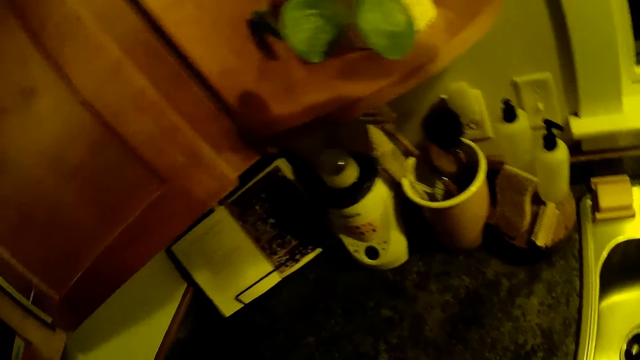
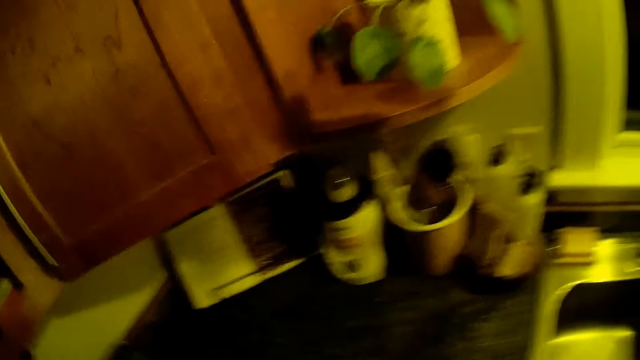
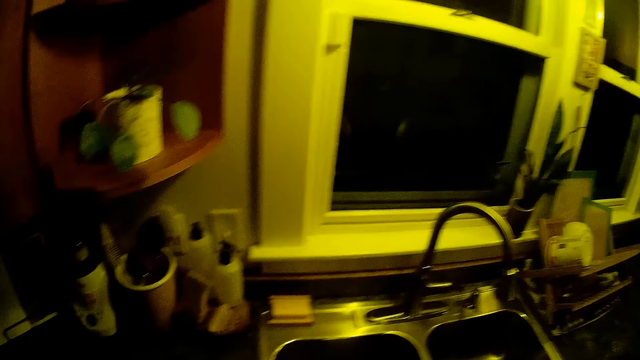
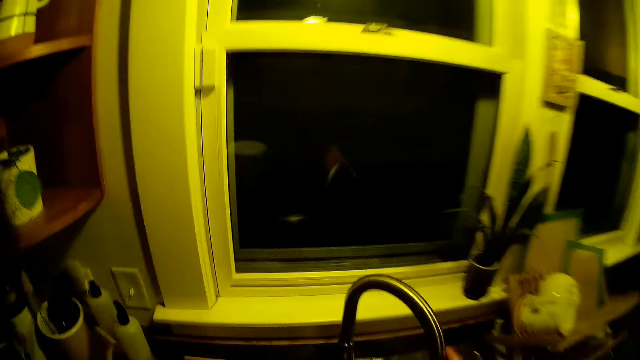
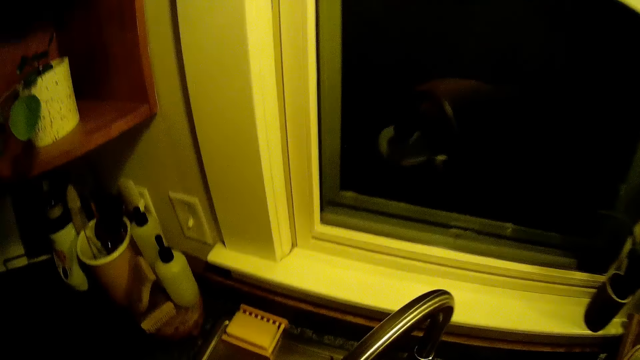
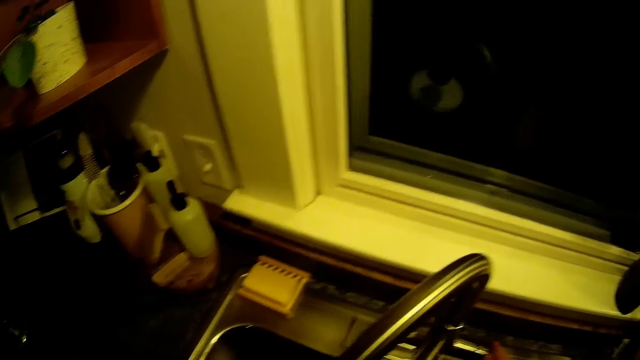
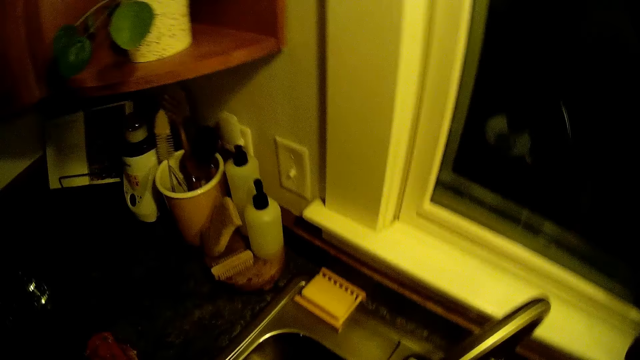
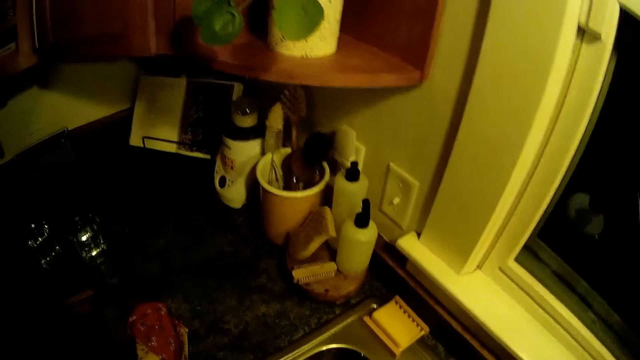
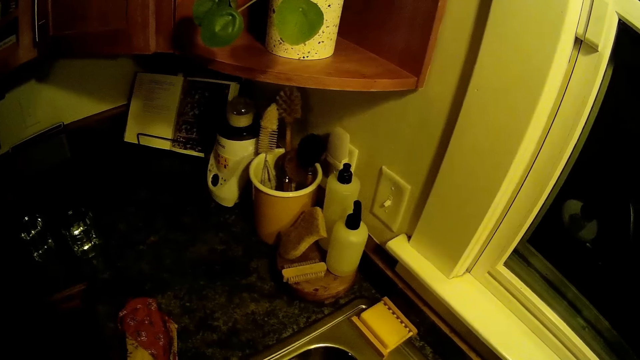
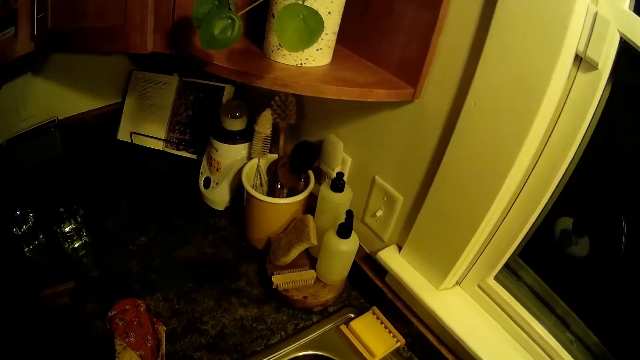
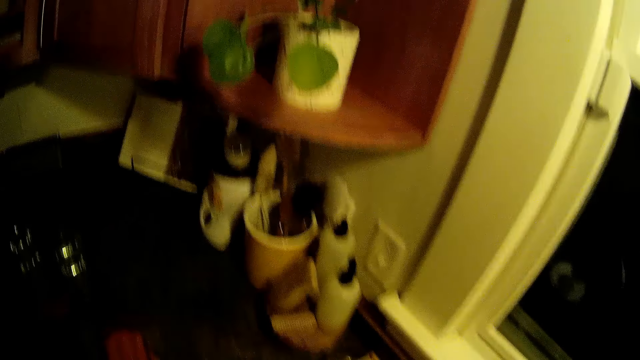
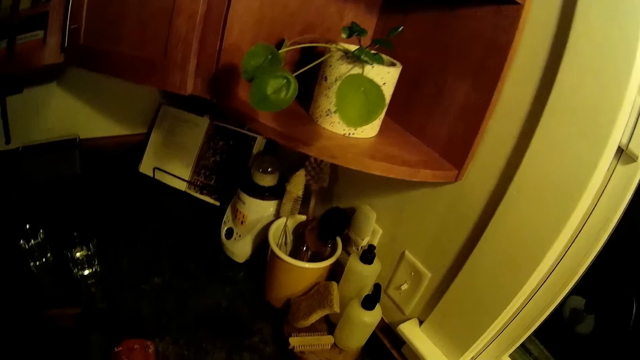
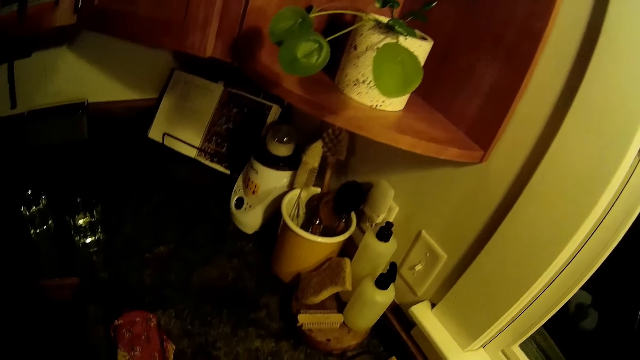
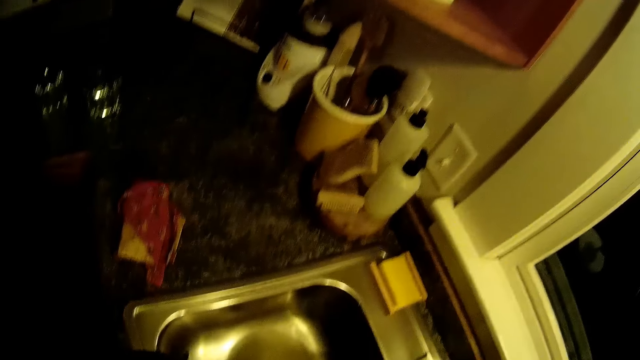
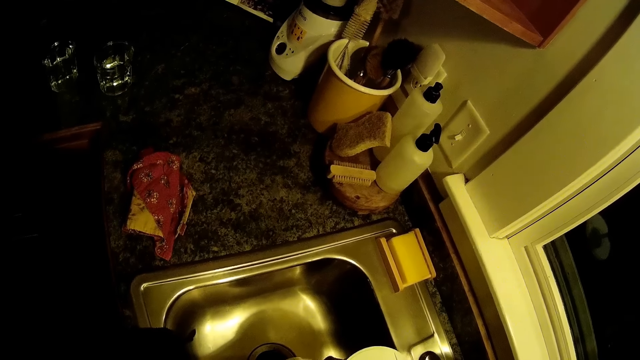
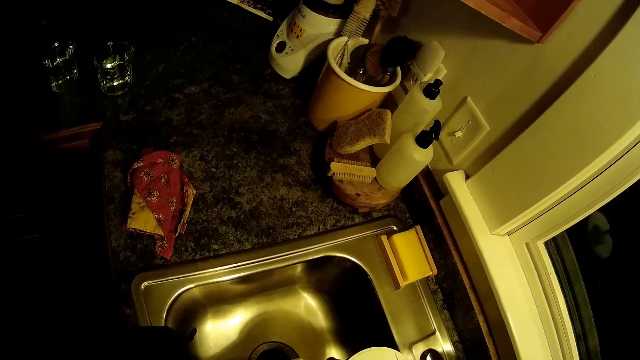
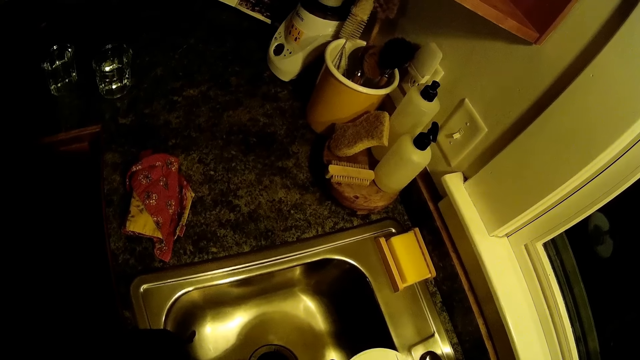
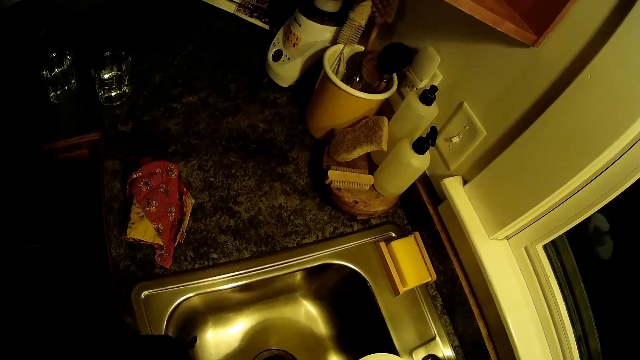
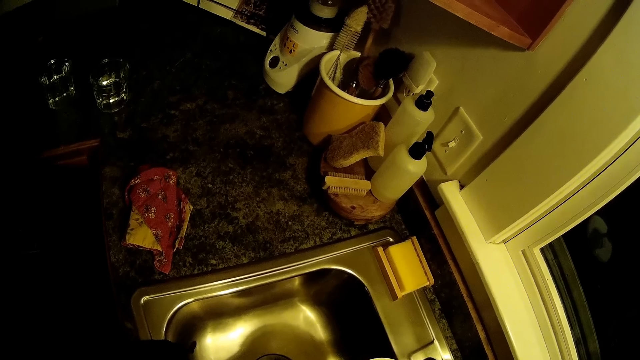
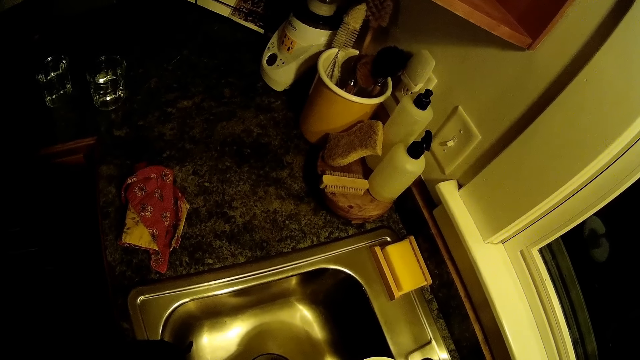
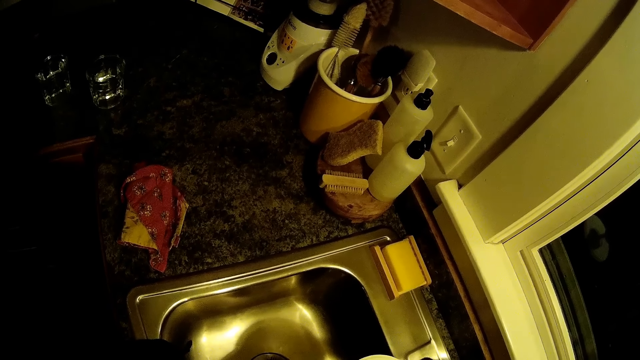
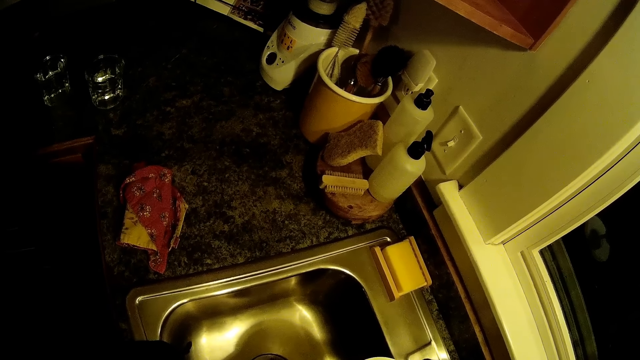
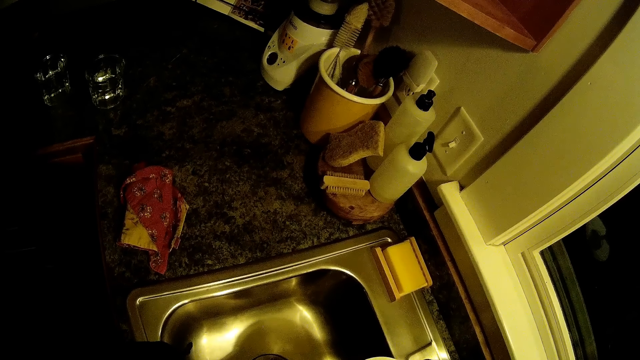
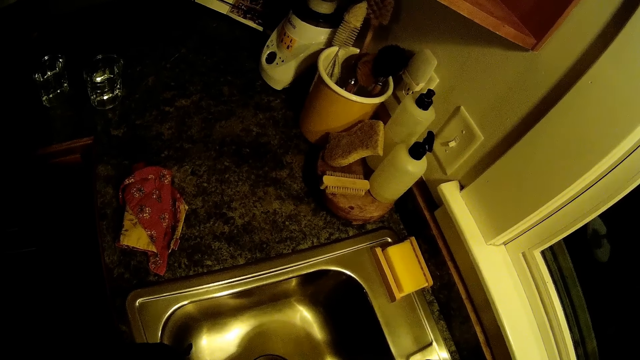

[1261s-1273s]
The camera wearer moves a tap on a sink in the kitchen with his left hand. He turns on the faucet. He draws the water in the glass.

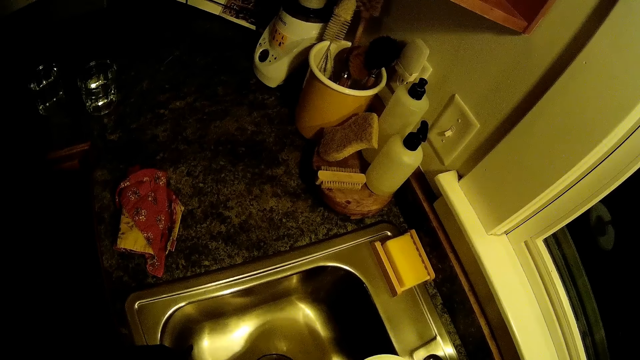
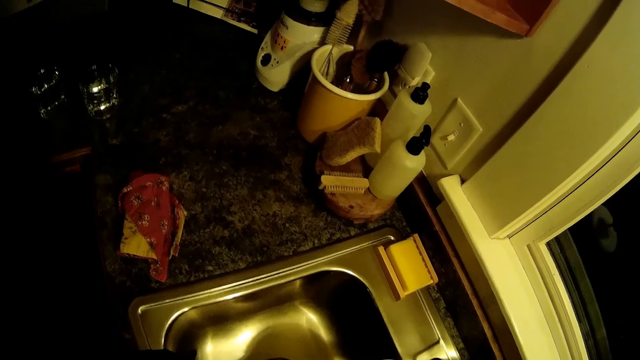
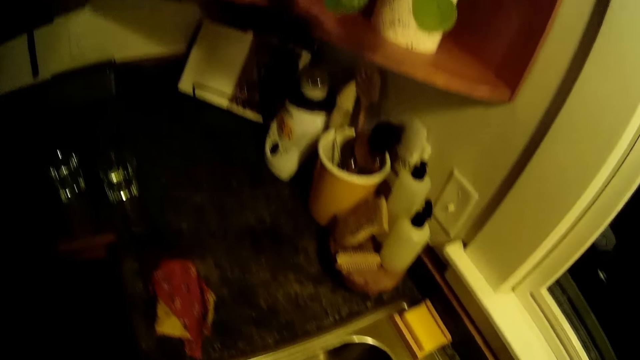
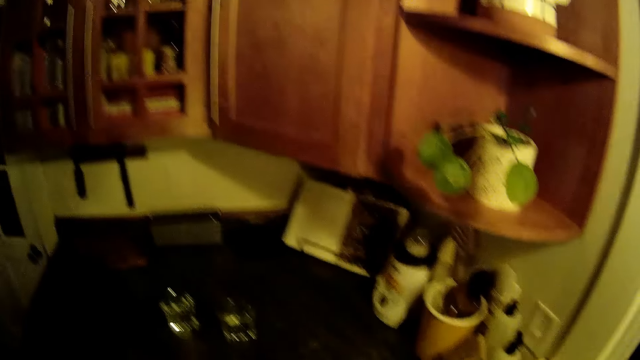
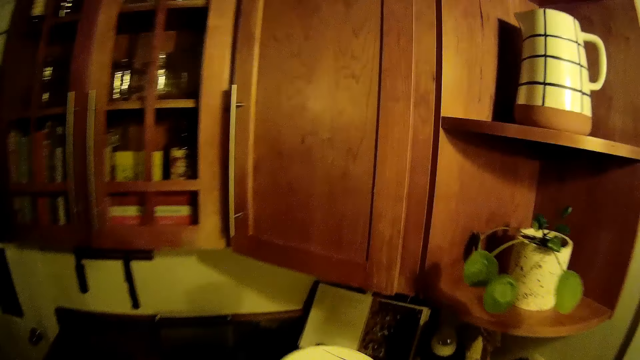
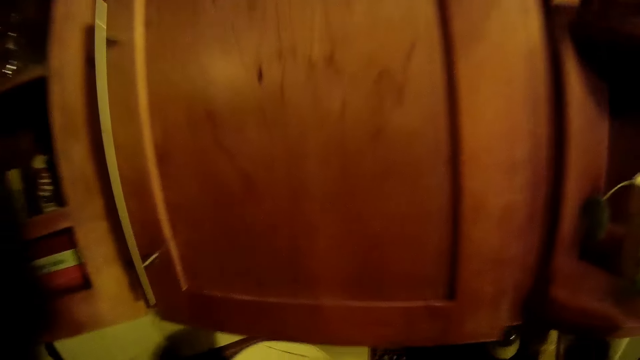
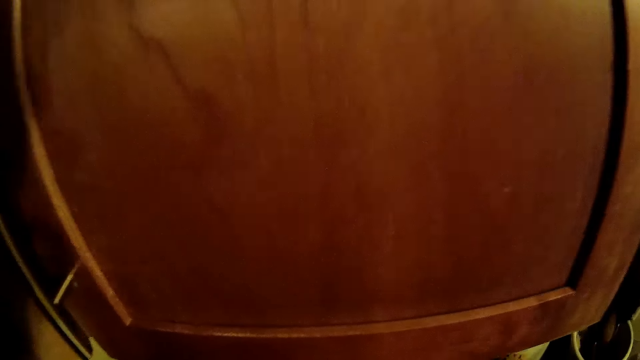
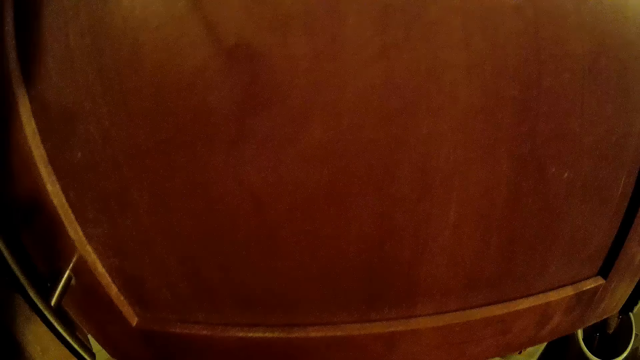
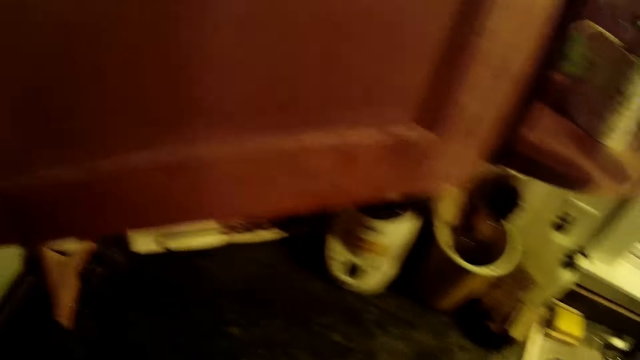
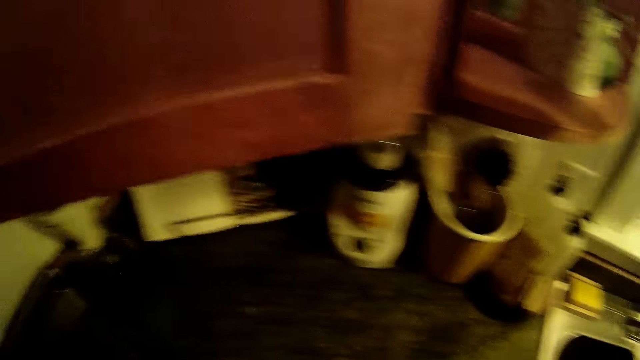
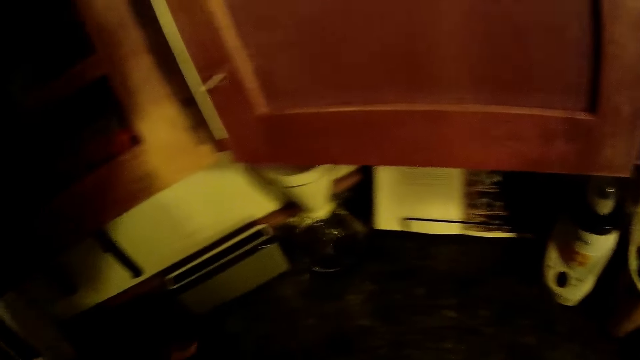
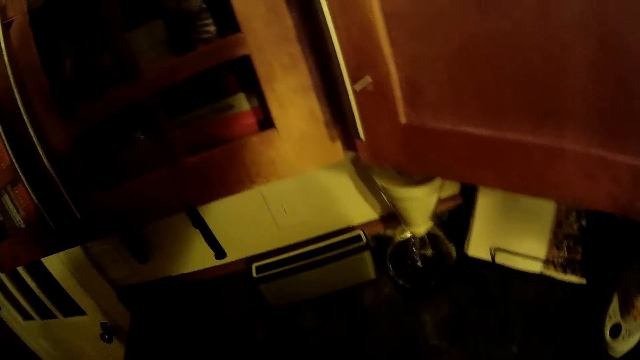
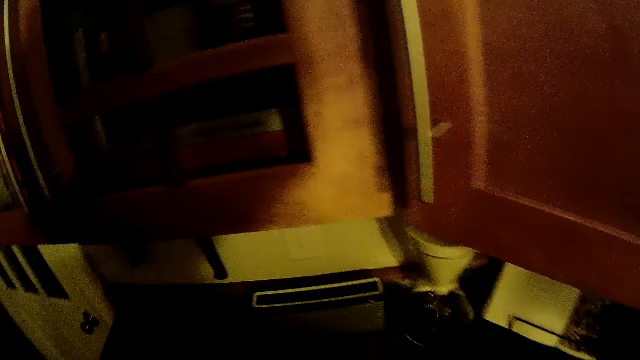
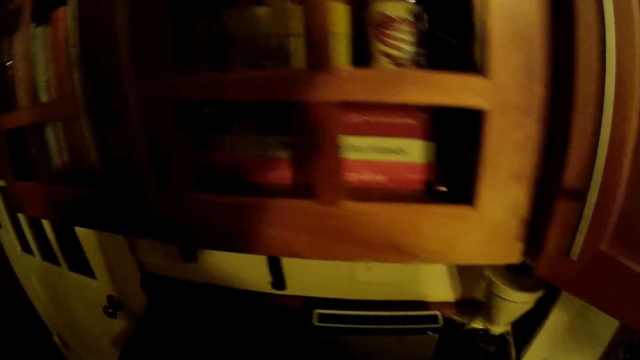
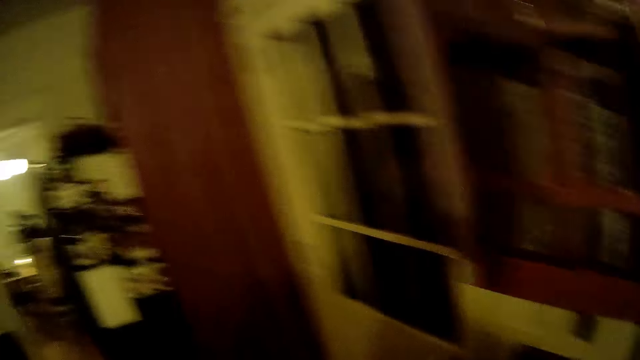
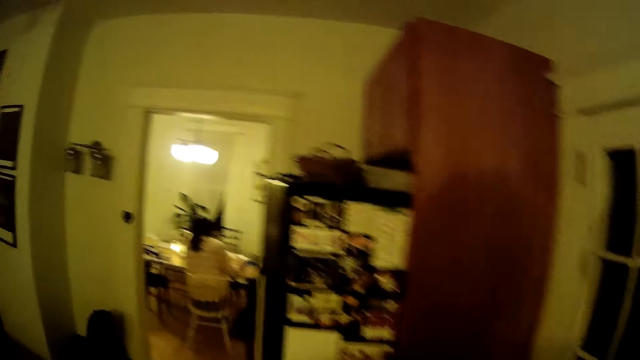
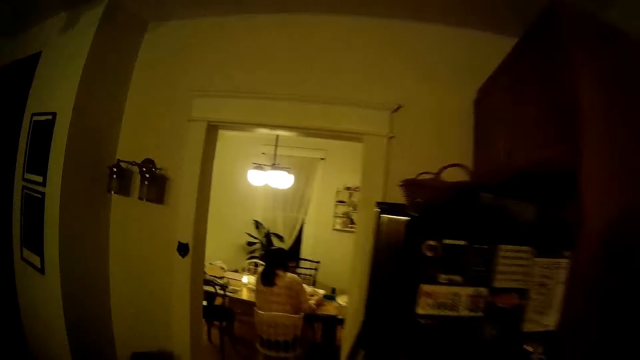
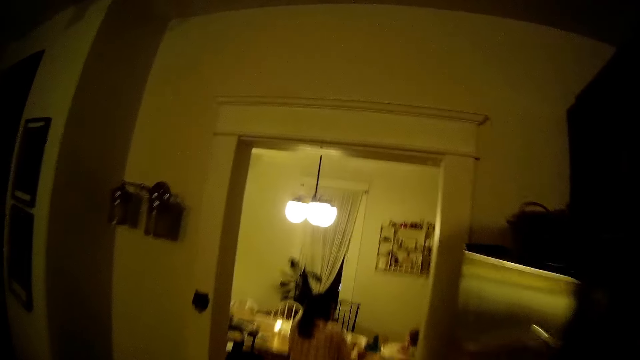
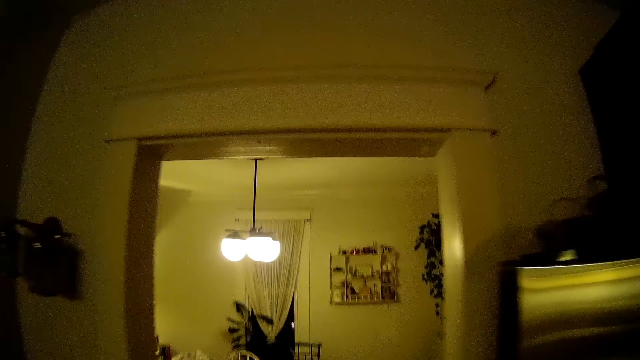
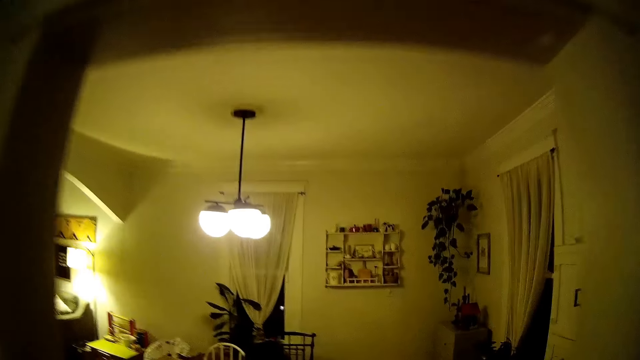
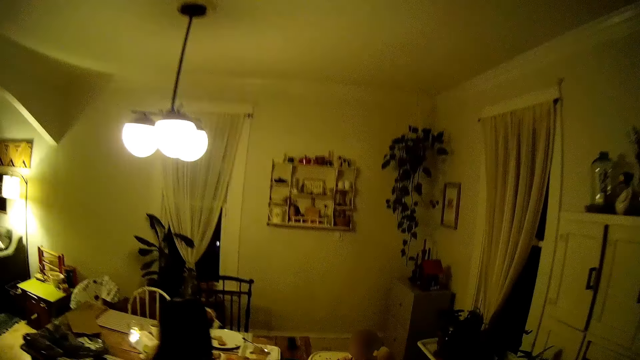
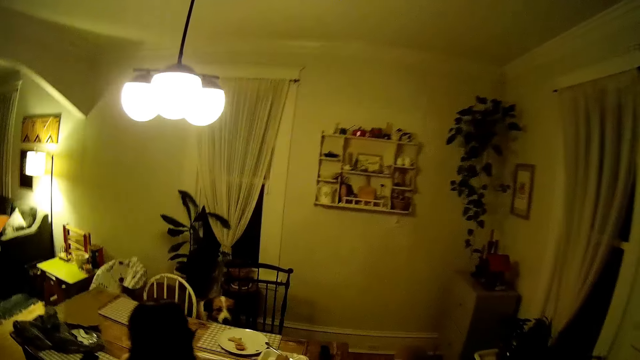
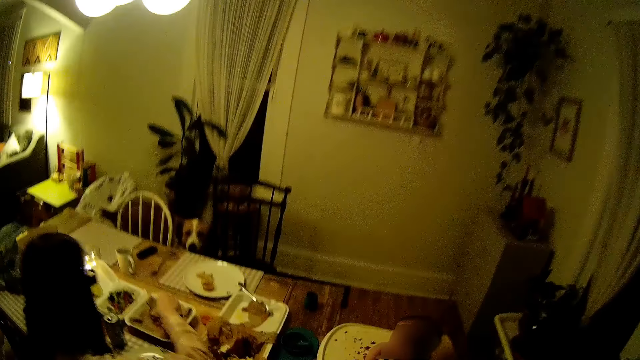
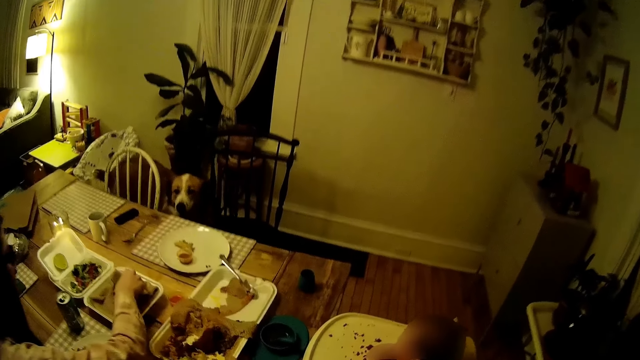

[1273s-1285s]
The camera wearer puts the glass just on the counter top. They walk towards the table in a dining room, outside the kitchen.
